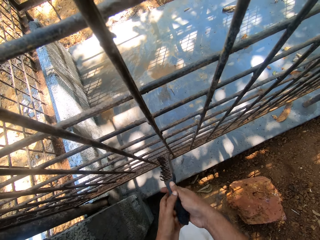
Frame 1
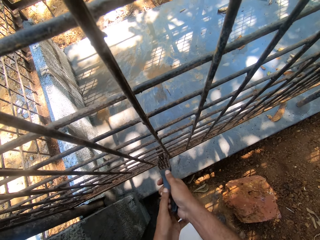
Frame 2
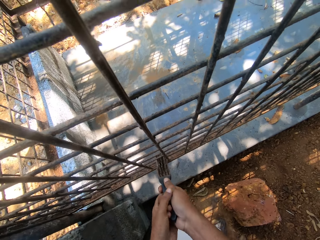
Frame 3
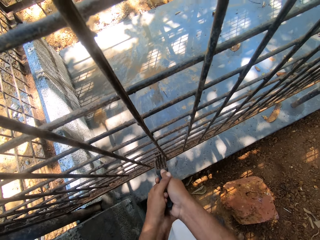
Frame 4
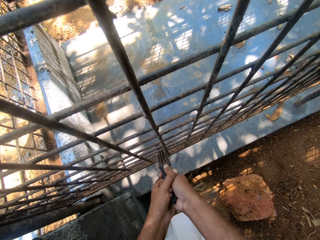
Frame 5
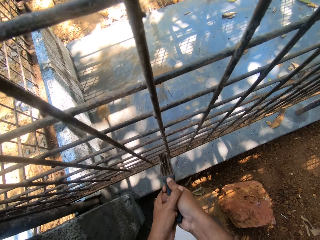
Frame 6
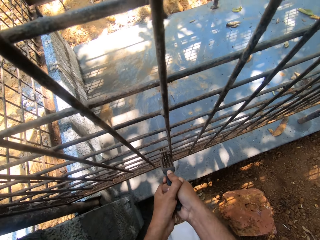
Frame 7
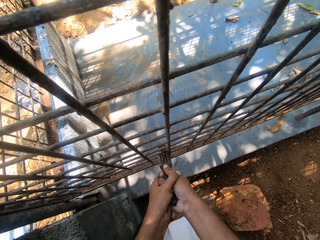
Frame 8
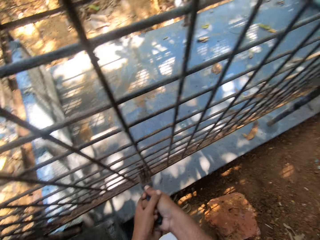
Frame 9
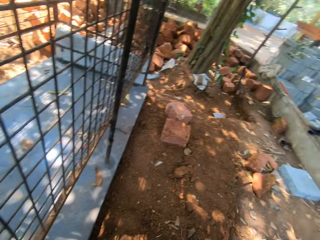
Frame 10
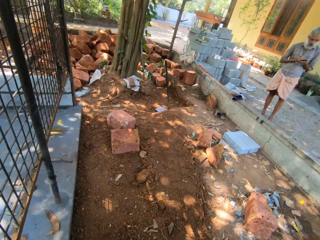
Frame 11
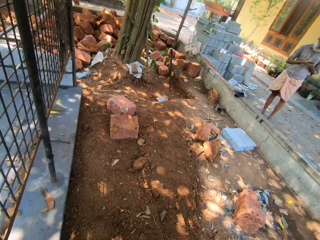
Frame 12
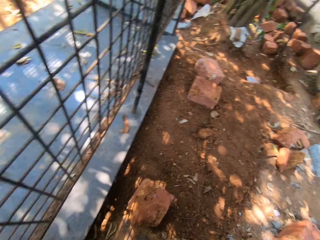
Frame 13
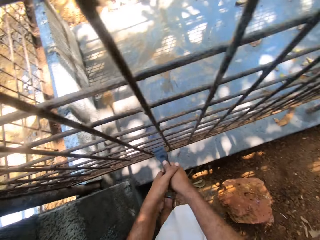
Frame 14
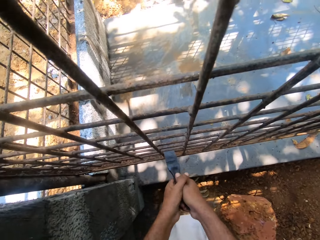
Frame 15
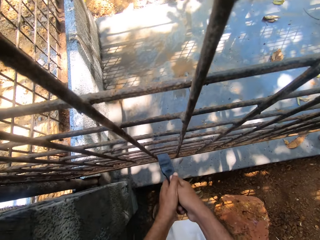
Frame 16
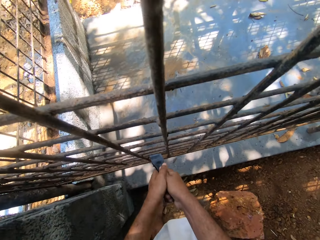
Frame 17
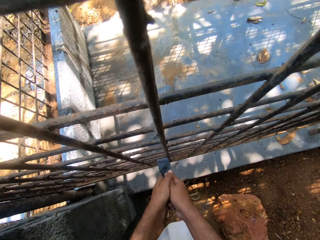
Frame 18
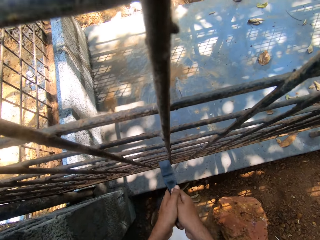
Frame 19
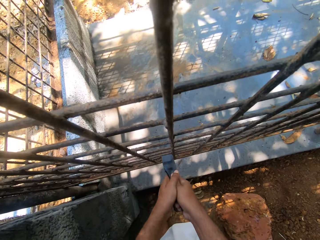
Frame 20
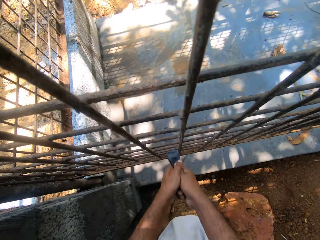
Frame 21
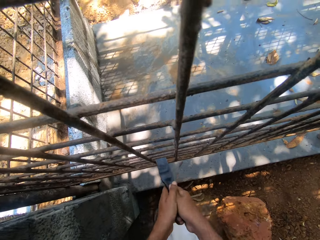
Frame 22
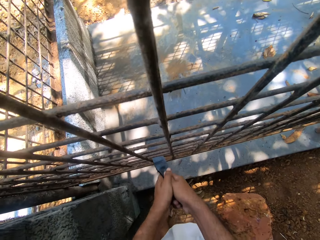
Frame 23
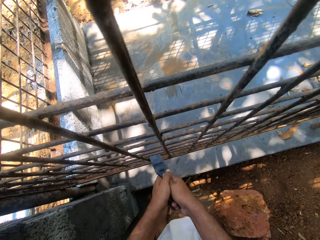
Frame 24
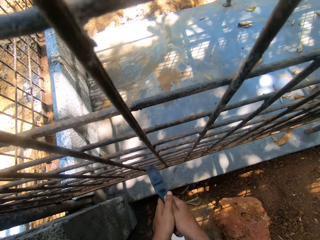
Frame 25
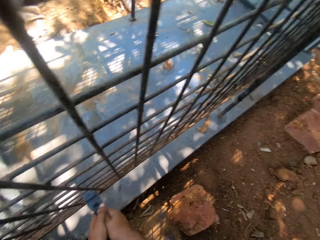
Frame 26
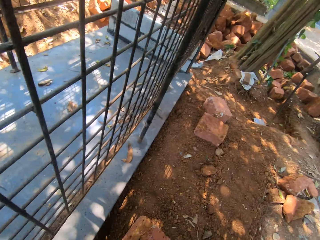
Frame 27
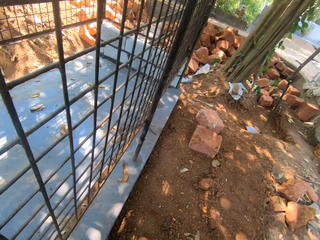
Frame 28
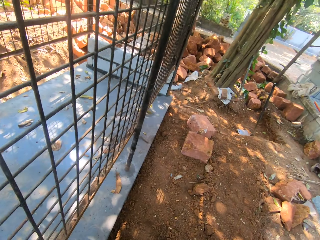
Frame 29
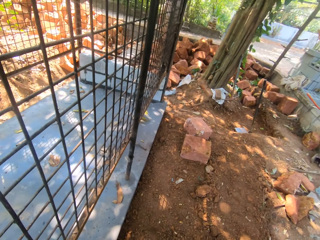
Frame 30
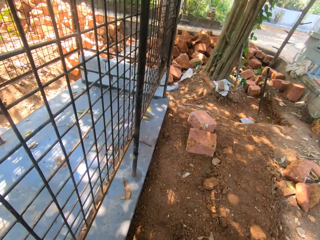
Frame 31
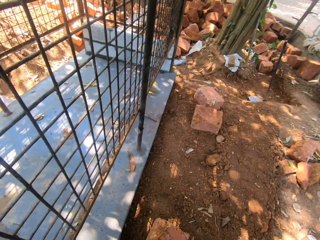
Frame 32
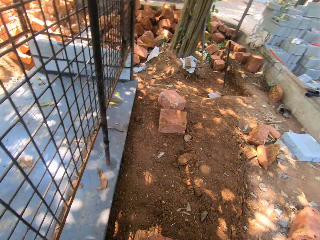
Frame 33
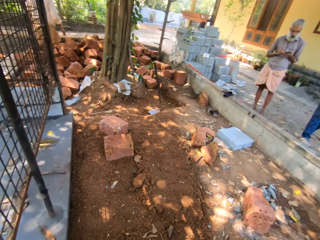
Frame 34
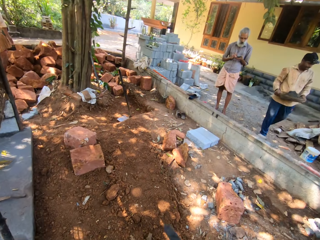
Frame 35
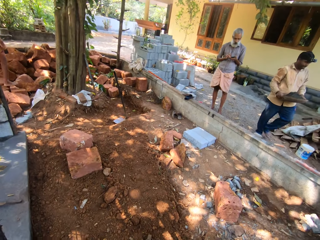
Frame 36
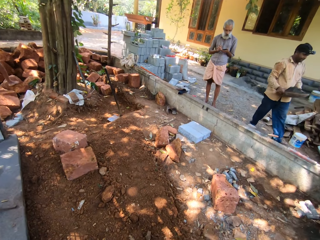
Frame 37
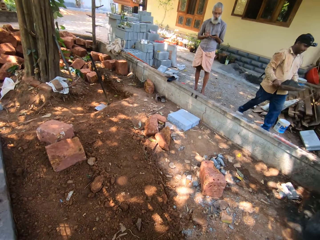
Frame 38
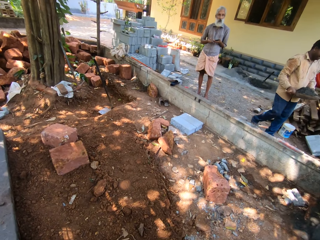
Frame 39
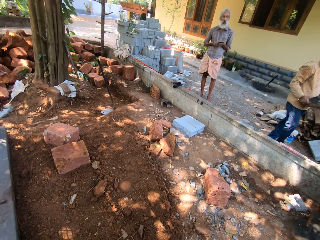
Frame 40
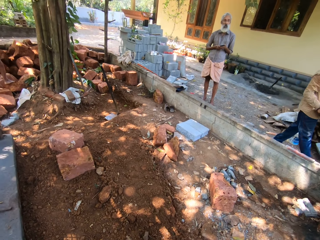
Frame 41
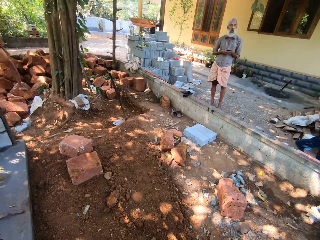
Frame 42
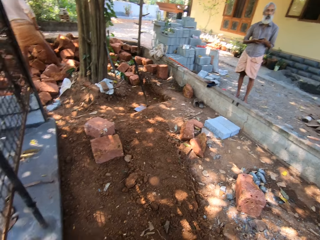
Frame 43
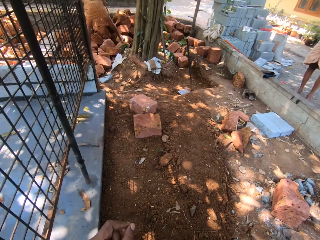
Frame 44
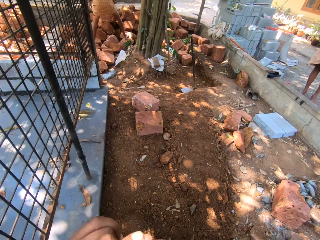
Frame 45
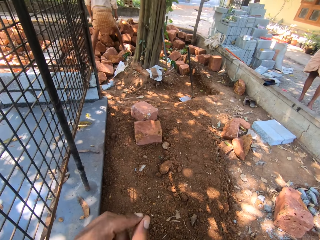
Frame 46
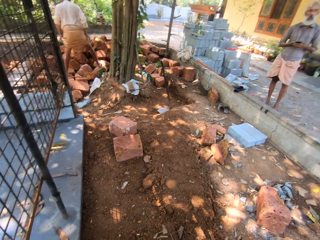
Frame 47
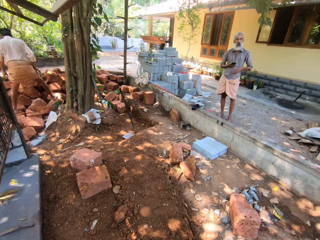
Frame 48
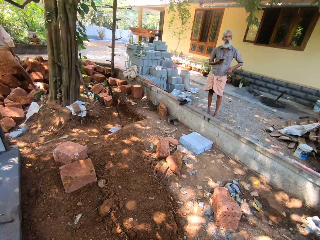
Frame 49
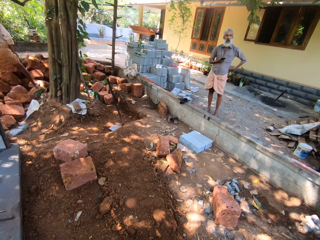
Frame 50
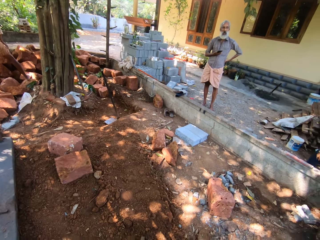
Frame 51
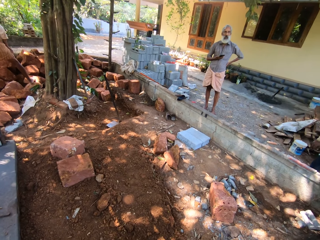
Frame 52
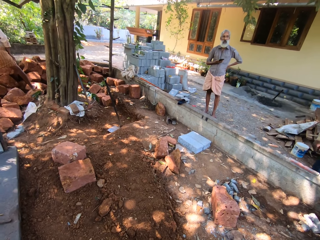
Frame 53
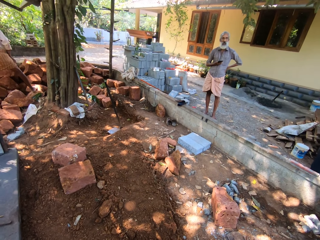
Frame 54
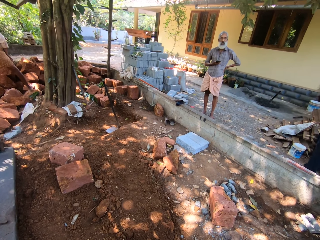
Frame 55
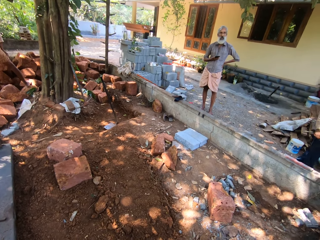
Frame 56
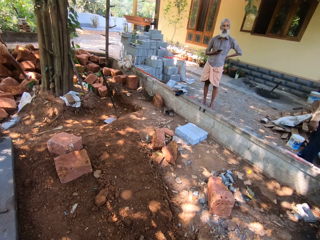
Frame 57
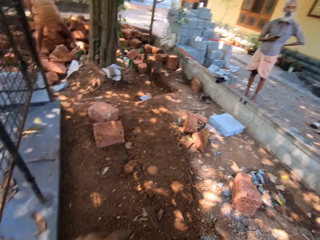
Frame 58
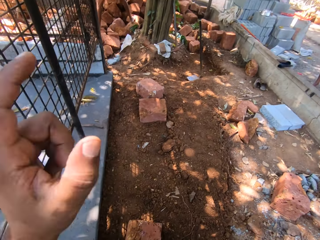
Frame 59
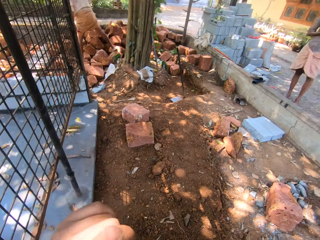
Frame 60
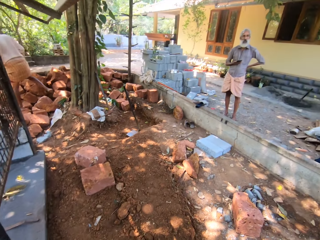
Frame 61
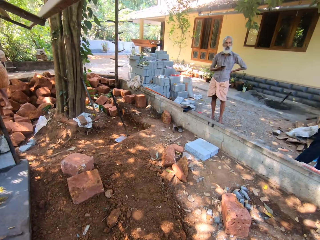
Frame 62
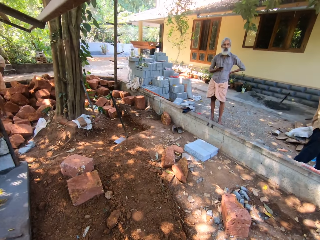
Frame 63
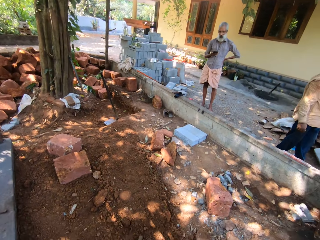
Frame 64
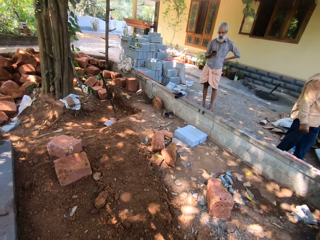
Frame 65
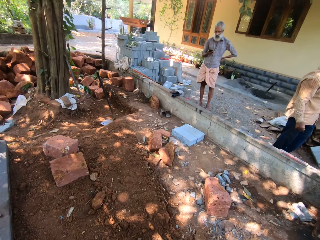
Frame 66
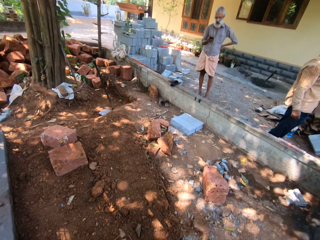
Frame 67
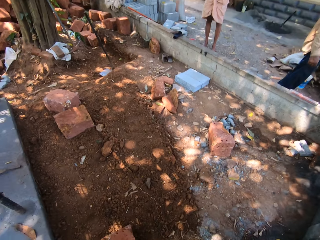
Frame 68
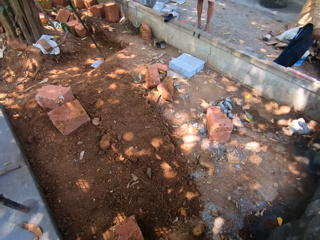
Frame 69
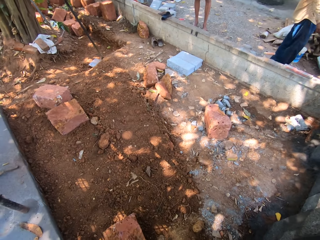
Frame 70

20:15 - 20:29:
The camera wearer converses to a man. They turn around the wire mesh. They scrub the welded wire mesh. They turn around the wire mesh. They converse to the man. They use a hand gesture. They converse to the man and use a hand gesture.

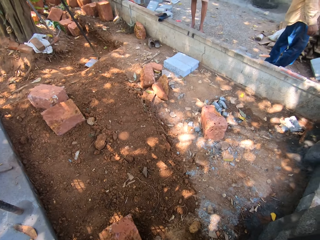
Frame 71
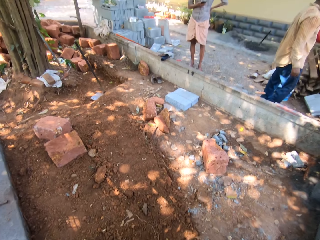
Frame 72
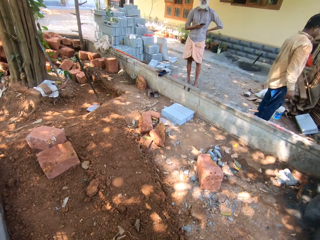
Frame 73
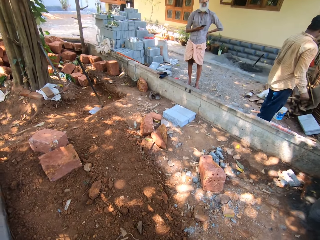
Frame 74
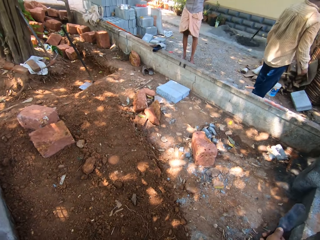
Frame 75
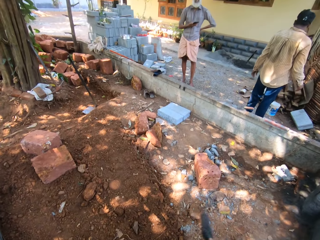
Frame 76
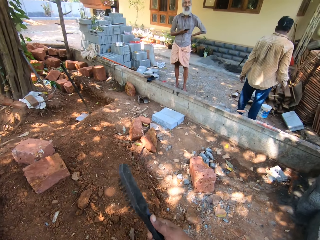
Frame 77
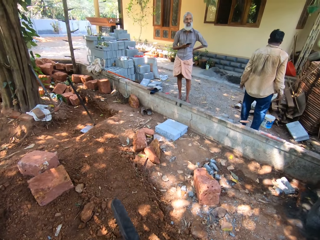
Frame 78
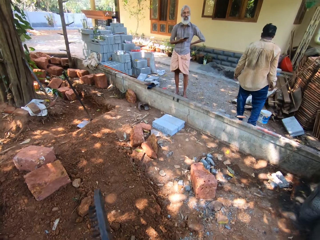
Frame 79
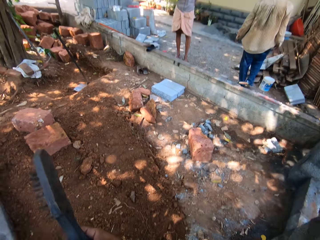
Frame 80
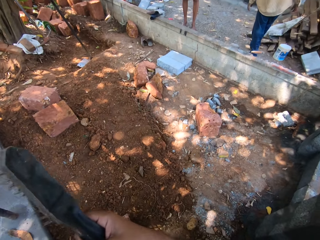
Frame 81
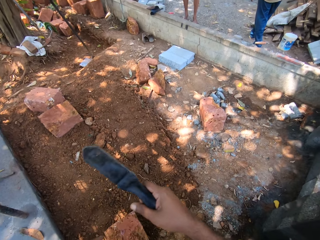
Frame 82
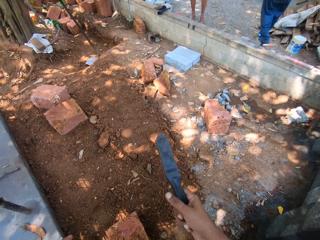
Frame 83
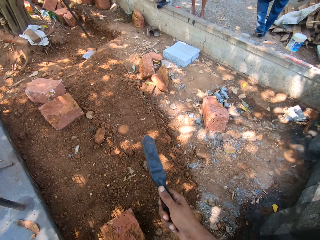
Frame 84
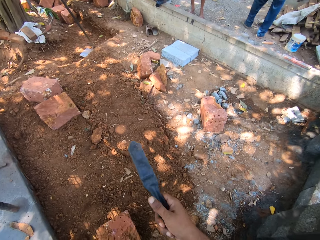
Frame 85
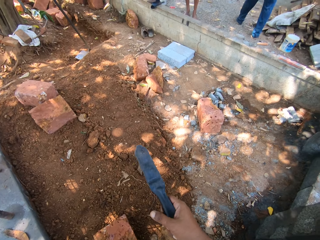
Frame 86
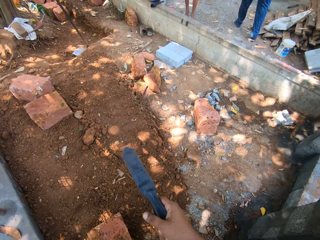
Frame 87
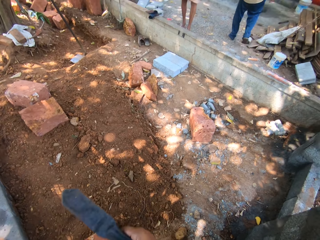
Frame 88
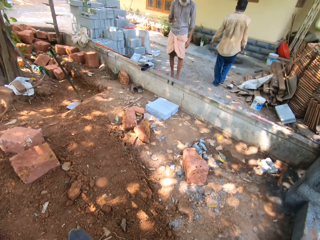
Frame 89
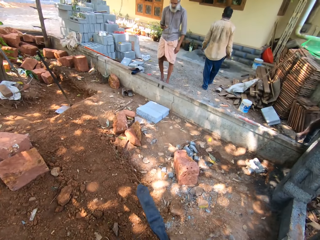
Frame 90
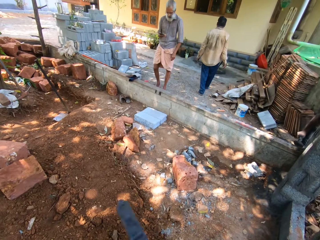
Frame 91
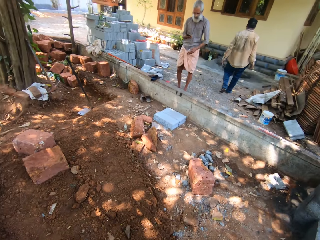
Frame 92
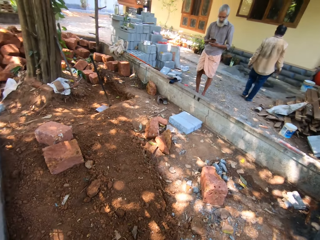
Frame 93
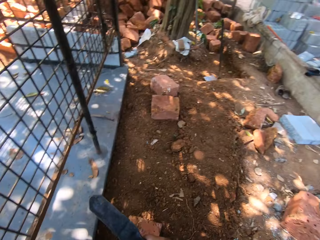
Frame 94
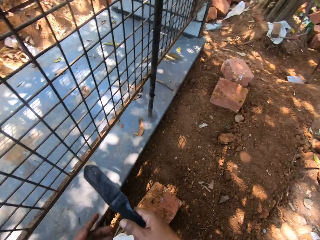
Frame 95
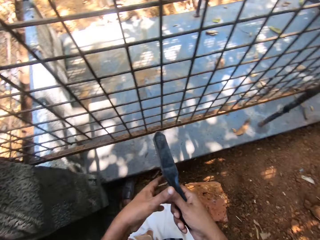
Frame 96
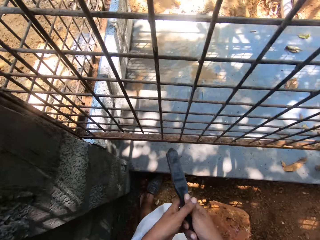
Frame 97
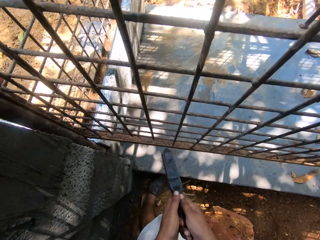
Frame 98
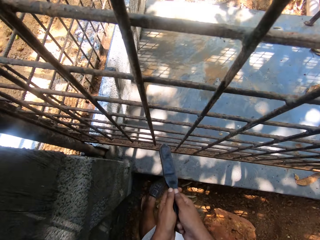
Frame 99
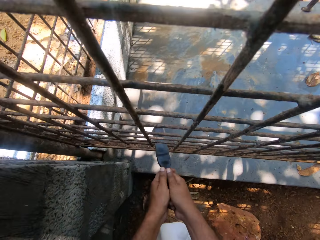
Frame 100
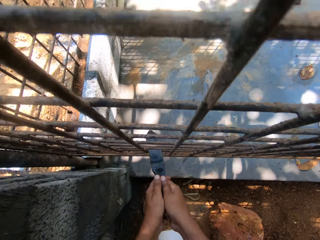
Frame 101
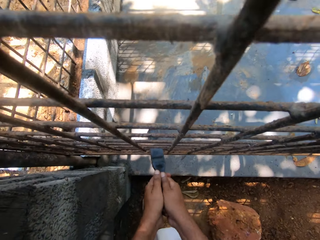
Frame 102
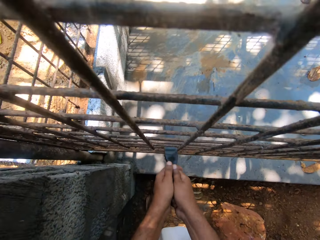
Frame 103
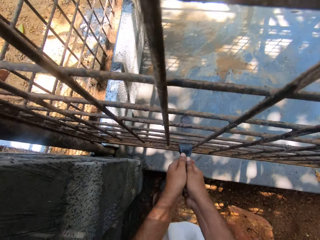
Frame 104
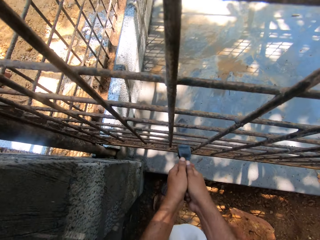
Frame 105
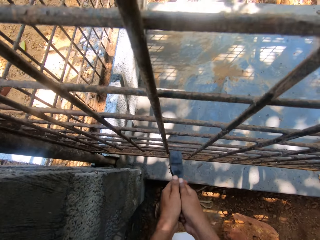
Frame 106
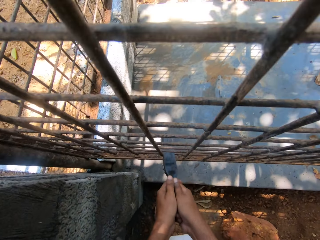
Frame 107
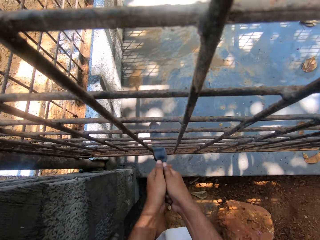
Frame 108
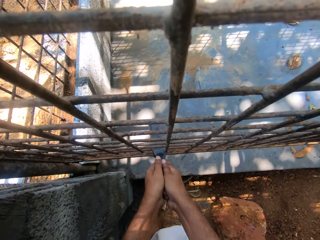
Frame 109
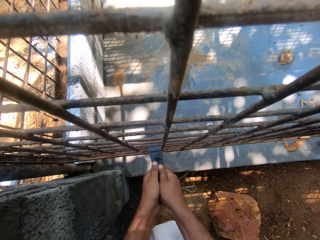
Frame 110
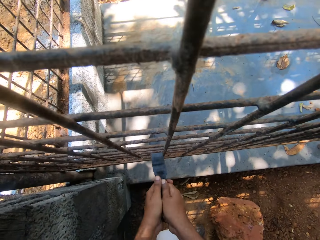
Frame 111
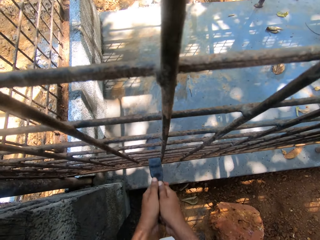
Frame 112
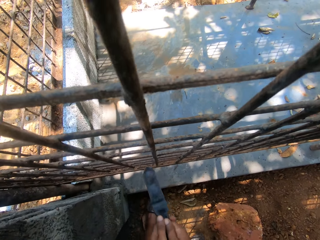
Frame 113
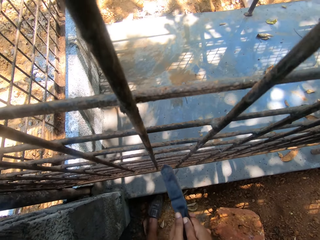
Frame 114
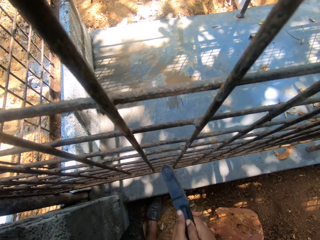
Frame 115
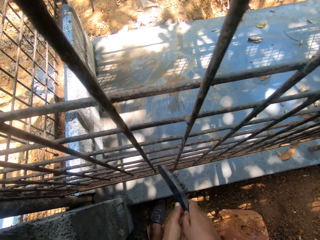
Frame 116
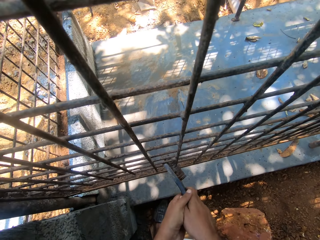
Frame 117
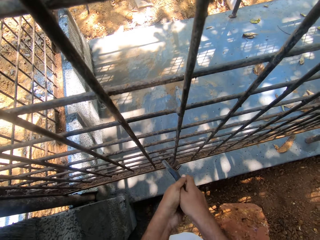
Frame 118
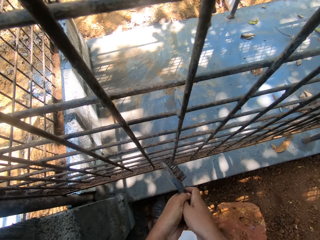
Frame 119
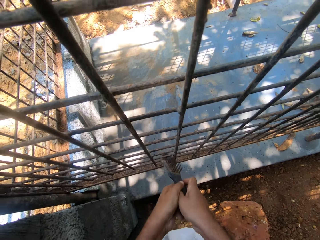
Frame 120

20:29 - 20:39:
The camera wearer converses to a man. They hold a steel wire brush. They converse to the man. They scrub the welded wire mesh.
